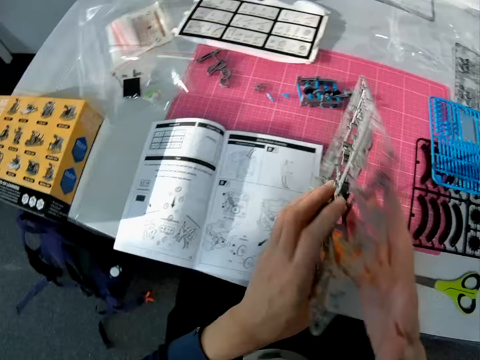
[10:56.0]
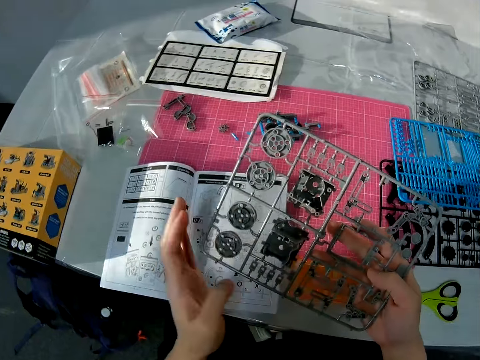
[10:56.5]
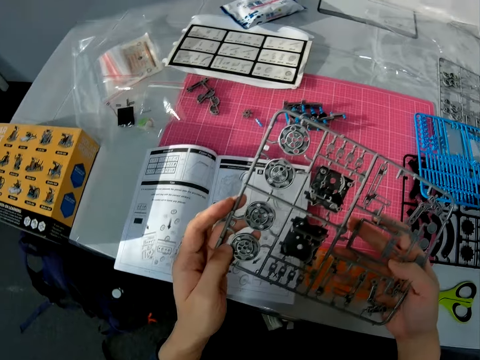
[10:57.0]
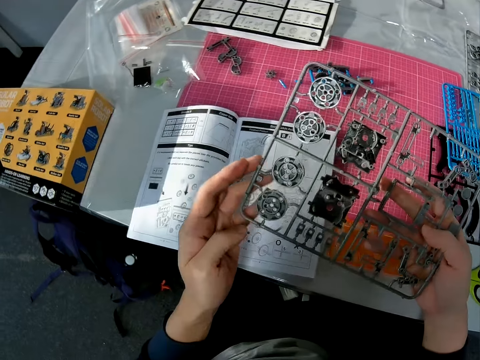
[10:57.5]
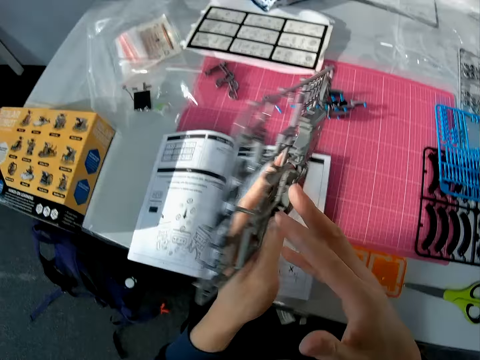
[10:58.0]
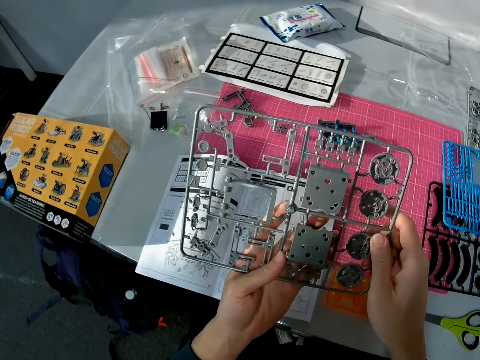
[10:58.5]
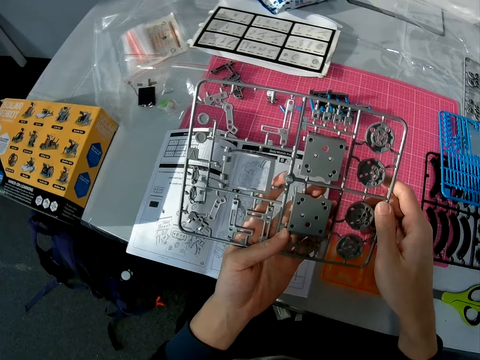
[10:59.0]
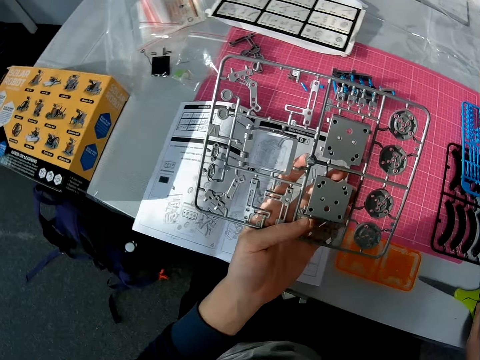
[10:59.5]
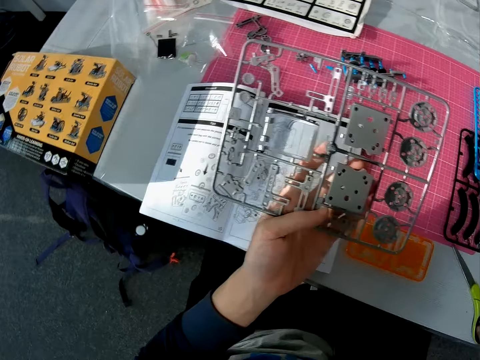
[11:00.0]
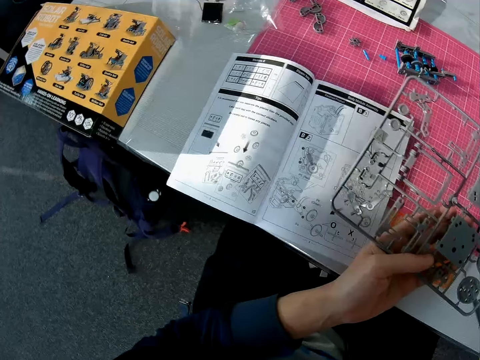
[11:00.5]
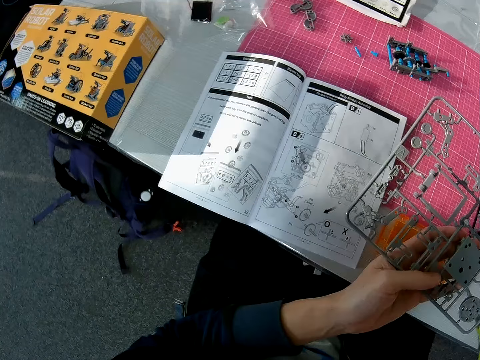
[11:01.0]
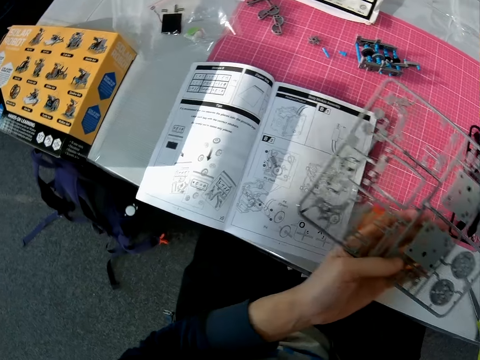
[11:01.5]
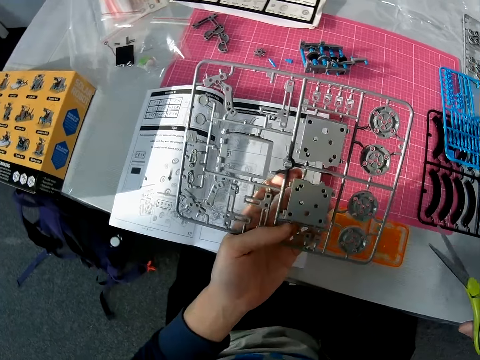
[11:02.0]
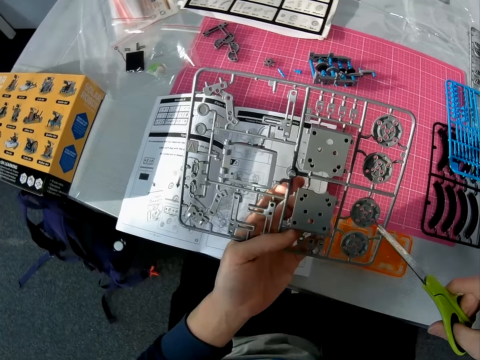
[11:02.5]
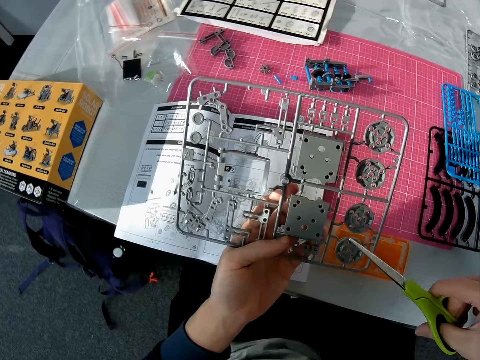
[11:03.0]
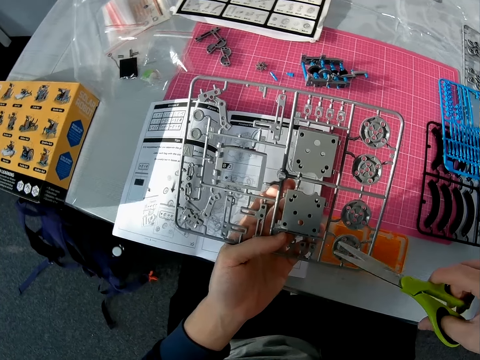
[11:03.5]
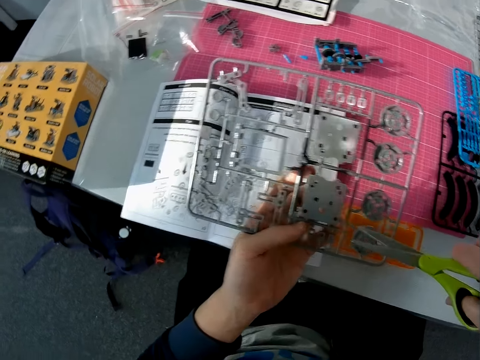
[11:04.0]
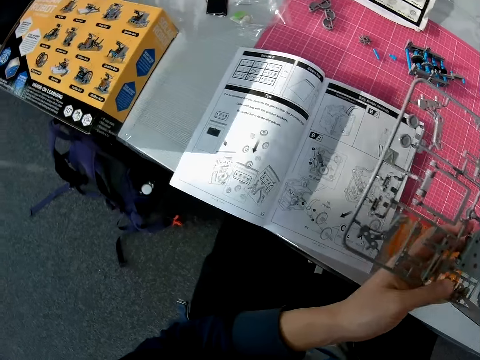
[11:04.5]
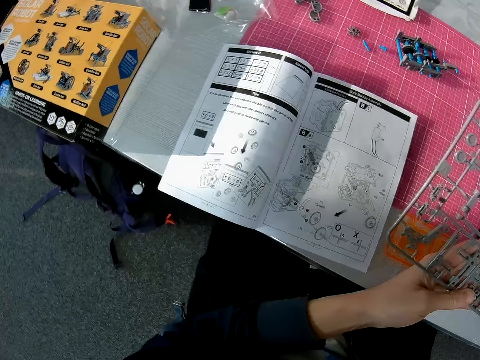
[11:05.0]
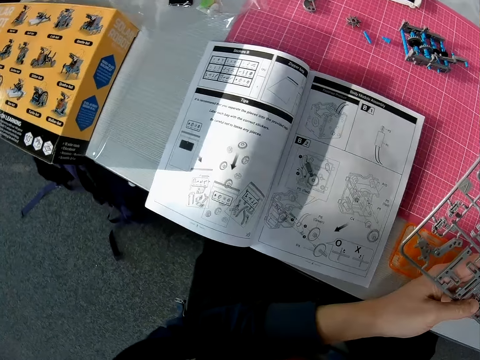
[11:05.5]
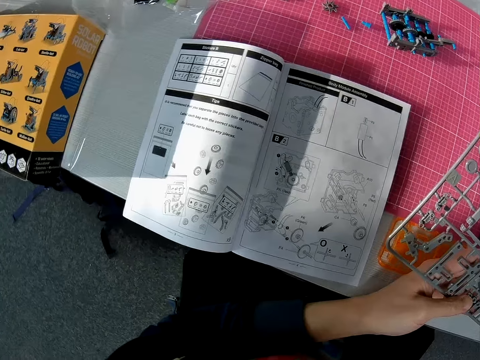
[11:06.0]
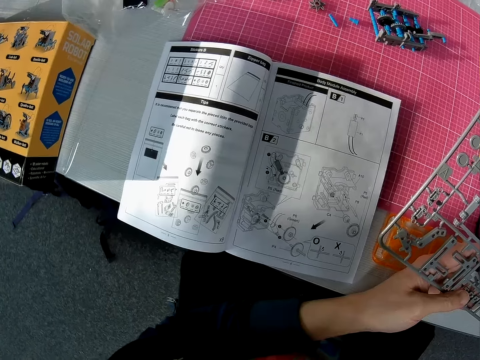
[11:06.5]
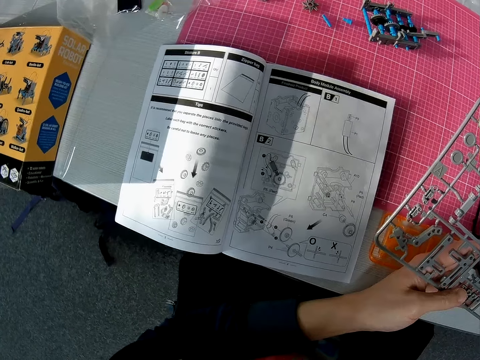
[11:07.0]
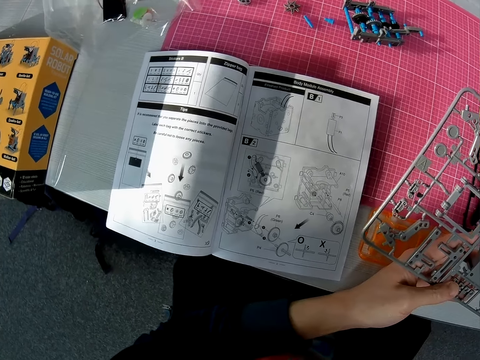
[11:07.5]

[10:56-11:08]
The camera wearer flips the plastic model on a hand. He picks up the scissors from the table with his right hand. He cuts the plastic model with the scissors.

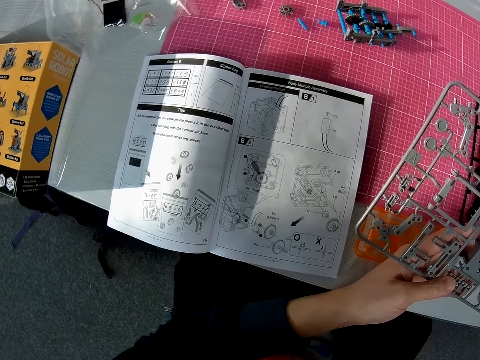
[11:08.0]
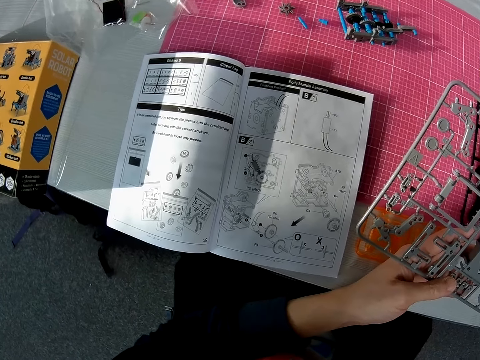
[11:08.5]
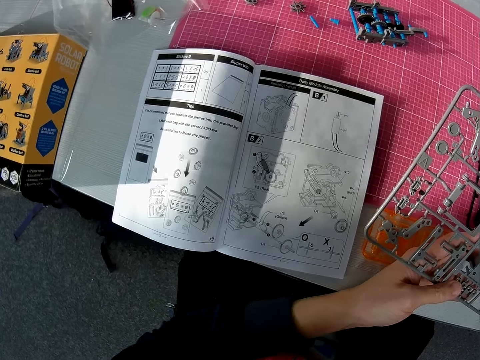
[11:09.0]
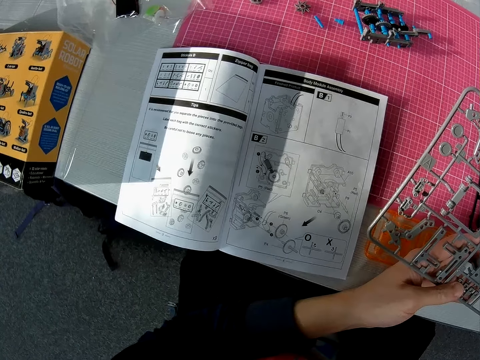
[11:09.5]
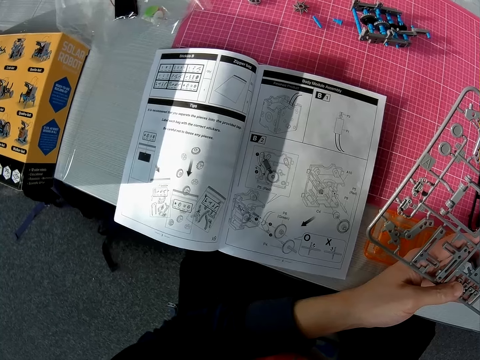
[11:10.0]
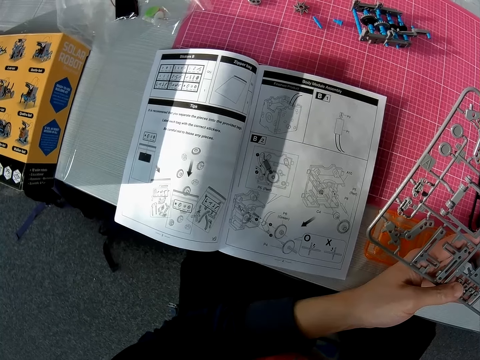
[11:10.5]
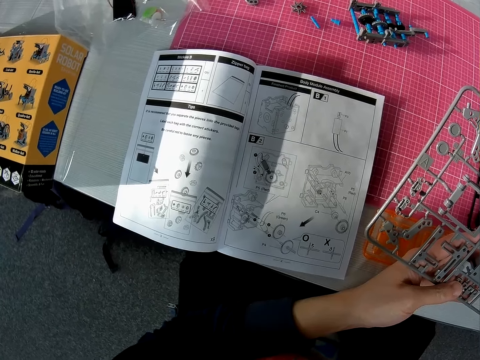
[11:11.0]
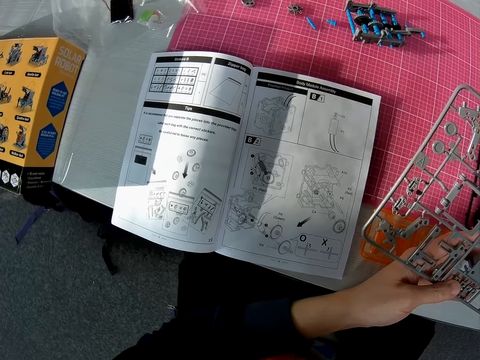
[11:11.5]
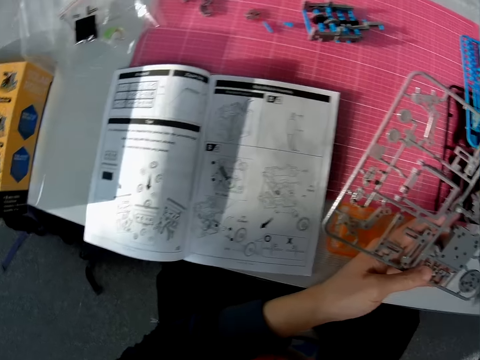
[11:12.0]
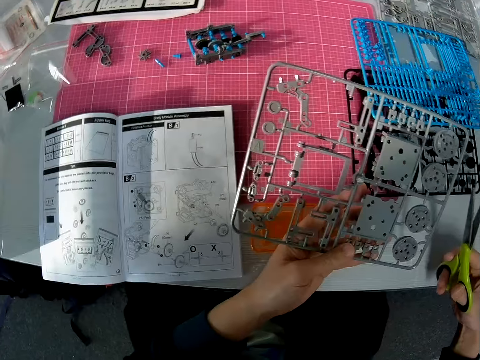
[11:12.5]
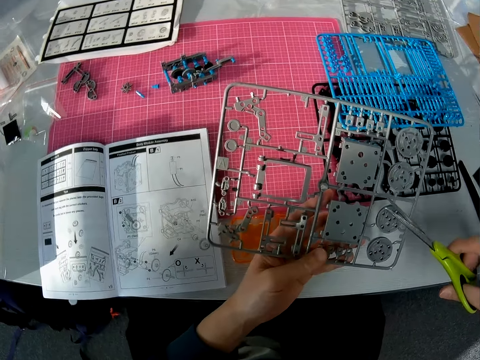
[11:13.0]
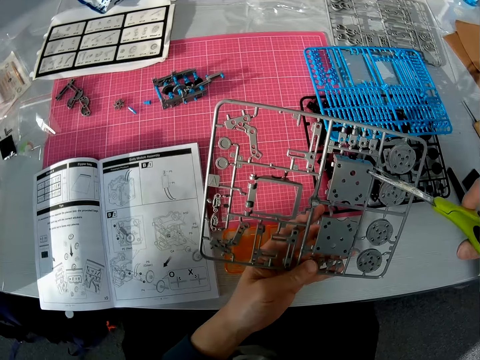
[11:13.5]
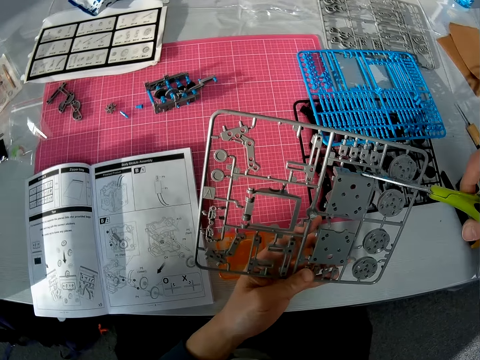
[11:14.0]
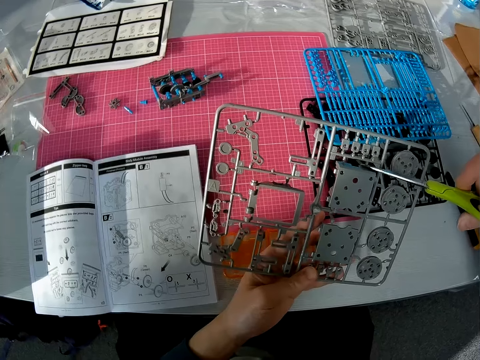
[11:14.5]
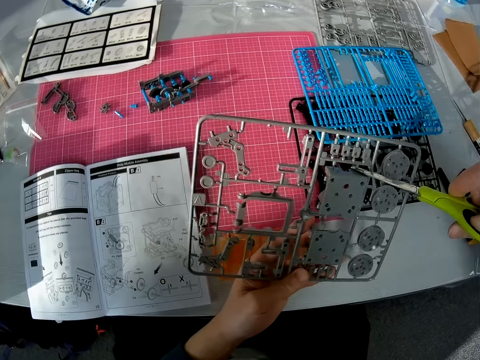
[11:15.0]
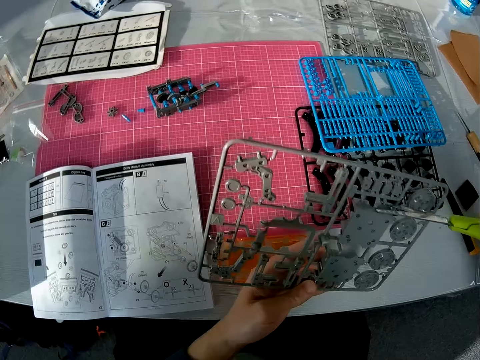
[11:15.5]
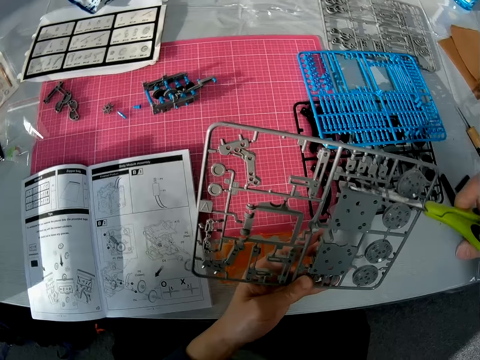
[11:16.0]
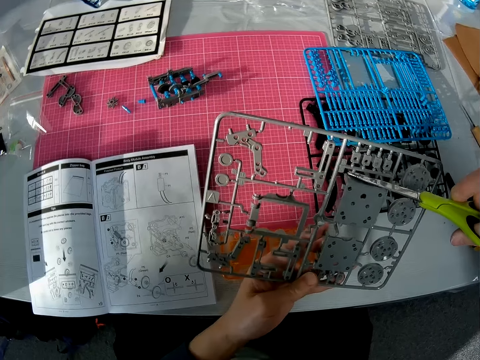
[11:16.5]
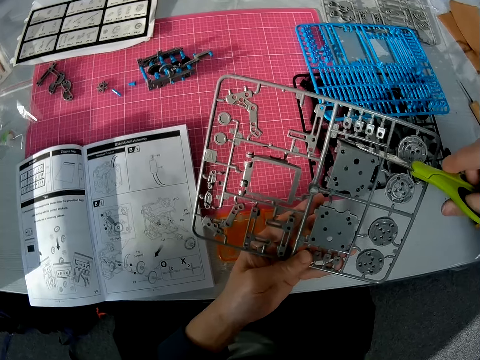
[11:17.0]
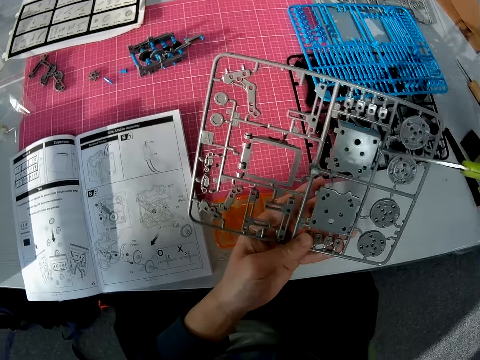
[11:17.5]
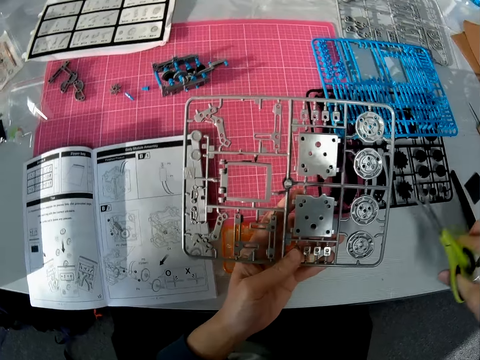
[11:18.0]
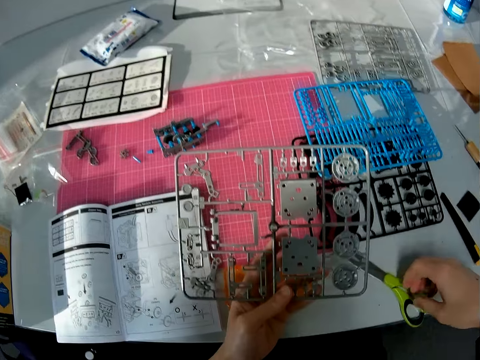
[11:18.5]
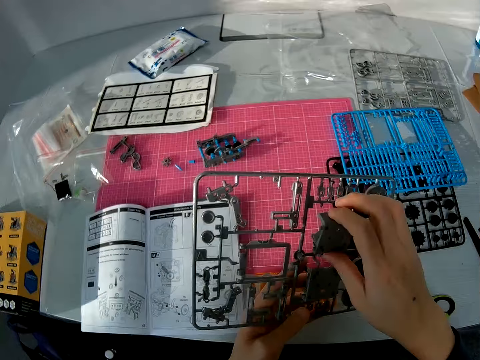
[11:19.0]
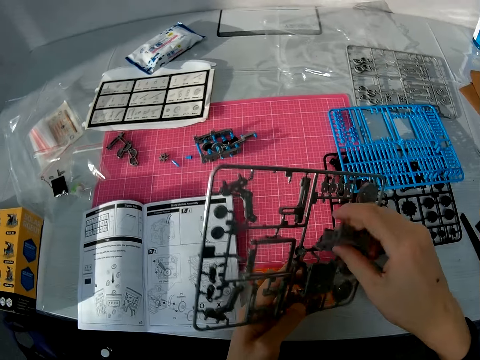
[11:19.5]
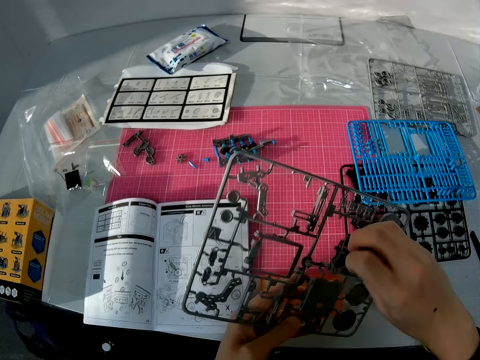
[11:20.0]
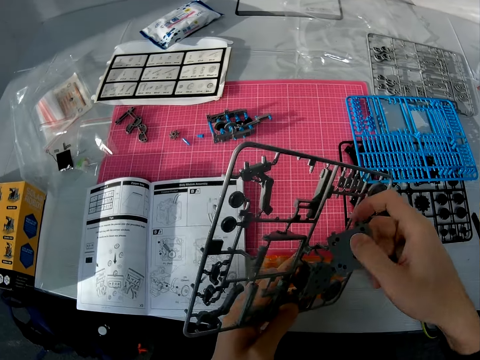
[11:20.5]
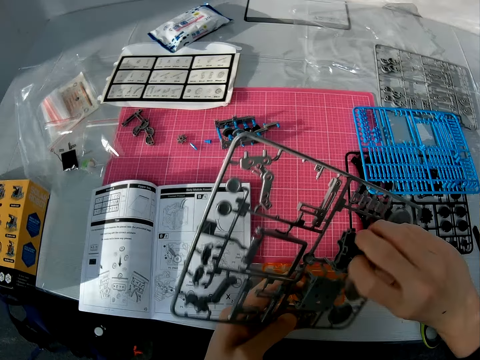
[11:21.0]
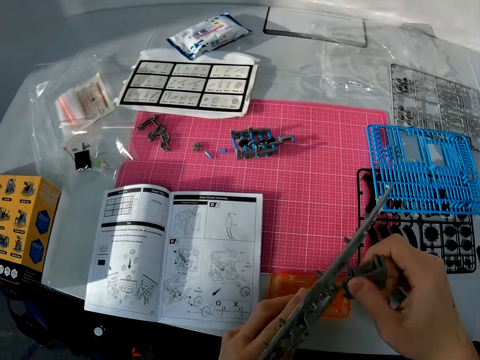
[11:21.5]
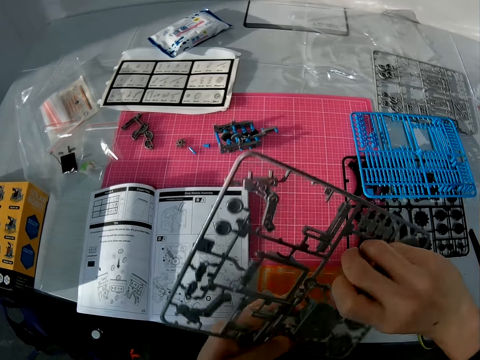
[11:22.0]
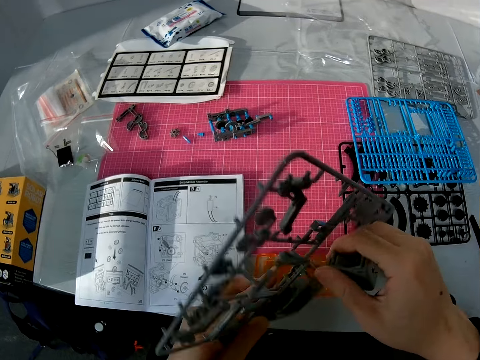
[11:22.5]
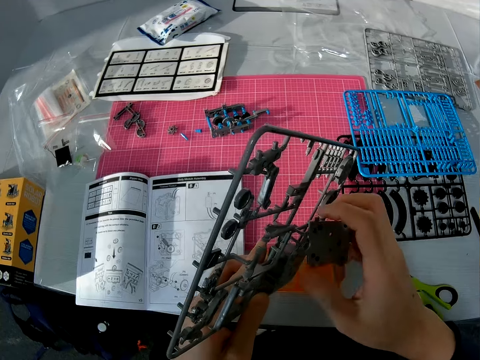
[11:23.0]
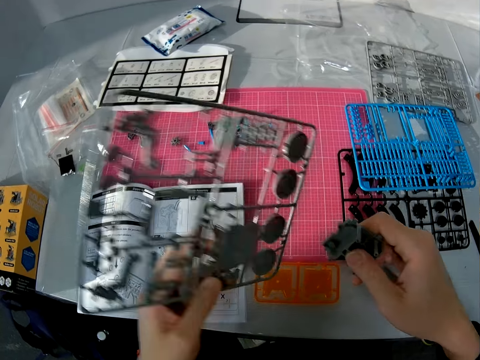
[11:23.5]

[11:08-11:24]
The camera wearer looks at a solar robot book manual. He cuts a part of the object with the scissors. He drops the scissors on the table. He twists out the part of the object which he used the scissors to cut with his right hand.
